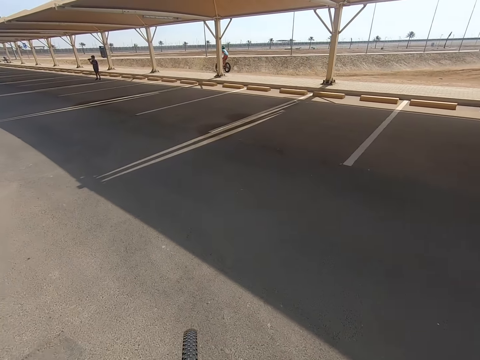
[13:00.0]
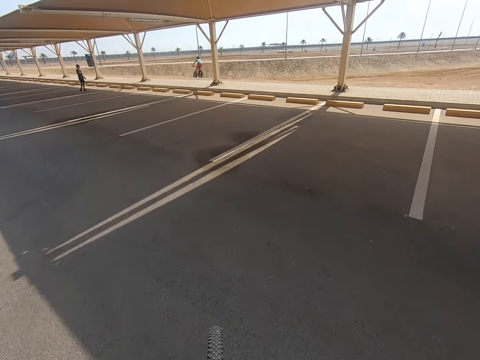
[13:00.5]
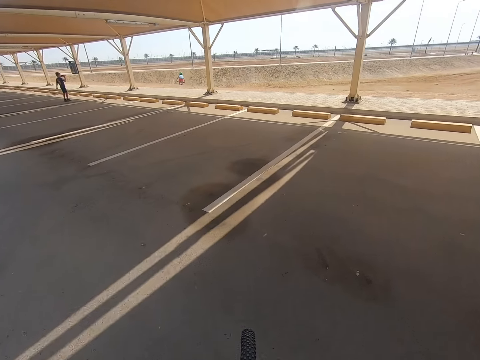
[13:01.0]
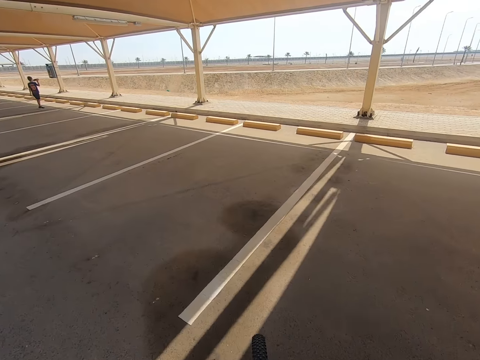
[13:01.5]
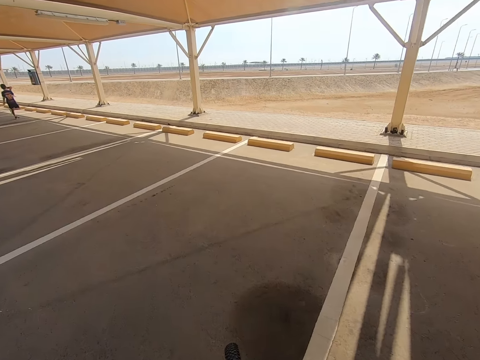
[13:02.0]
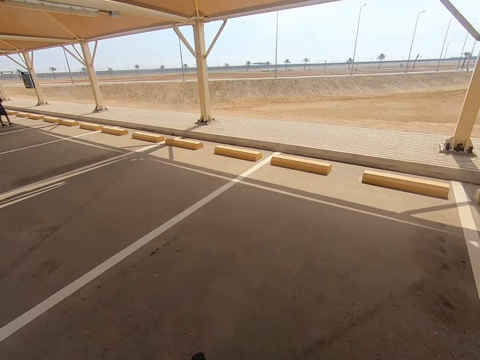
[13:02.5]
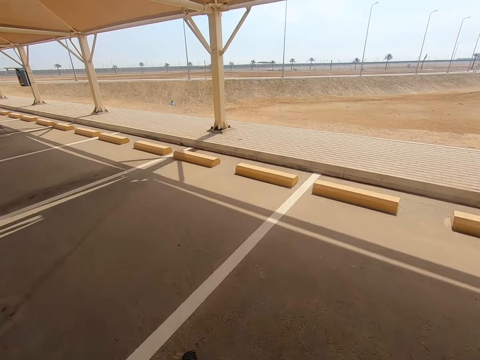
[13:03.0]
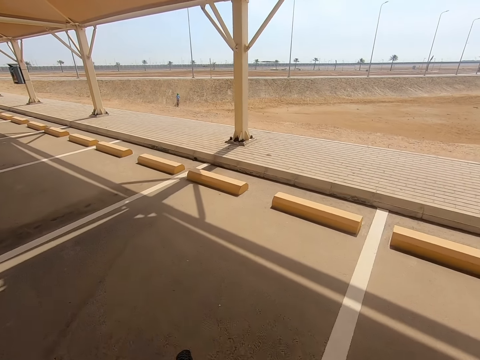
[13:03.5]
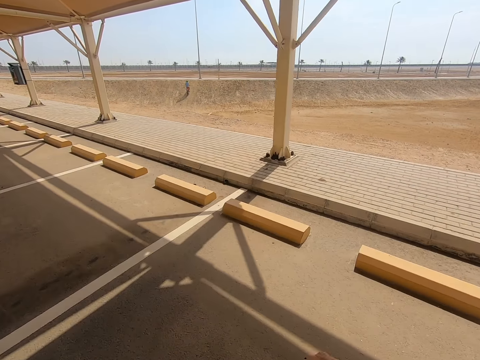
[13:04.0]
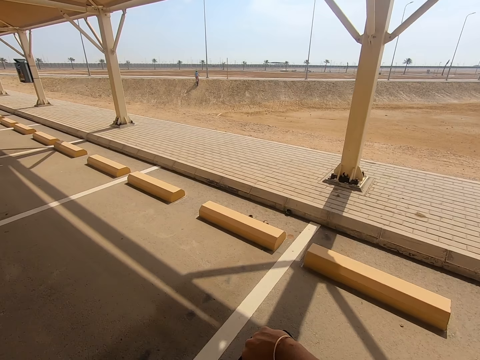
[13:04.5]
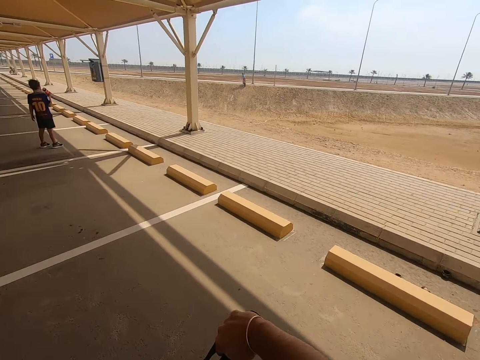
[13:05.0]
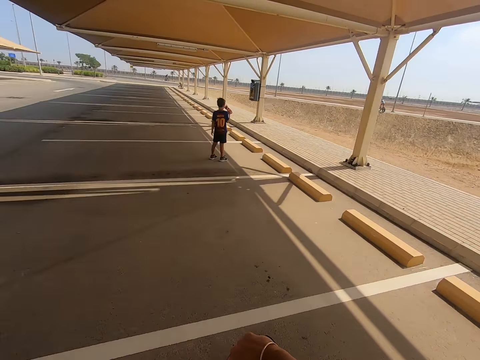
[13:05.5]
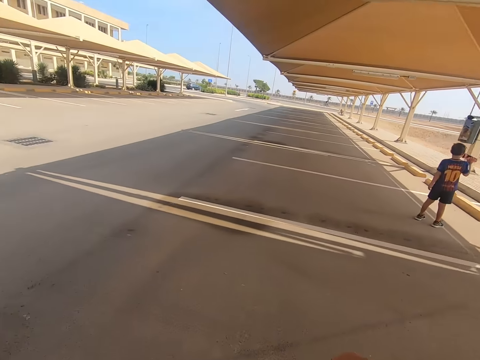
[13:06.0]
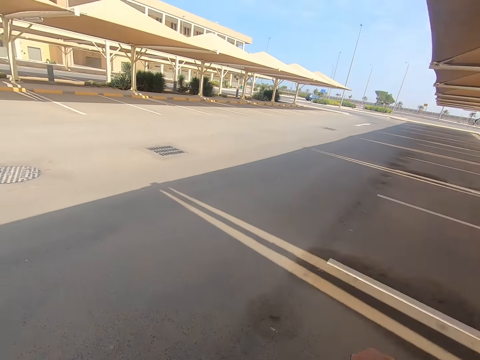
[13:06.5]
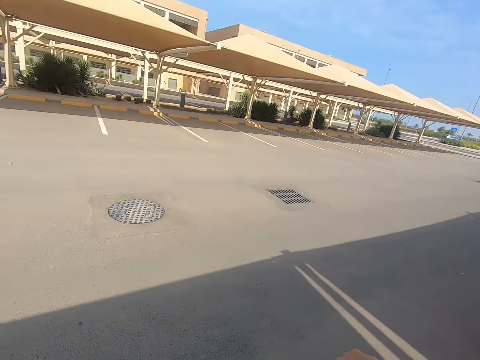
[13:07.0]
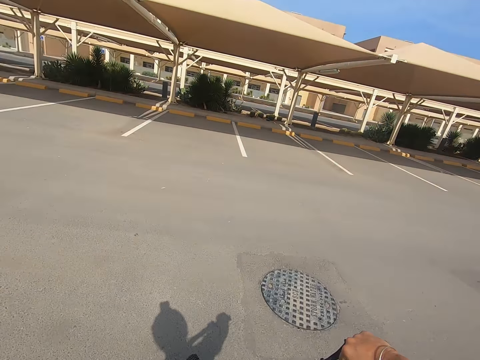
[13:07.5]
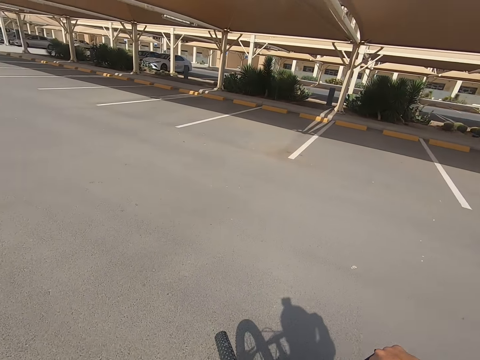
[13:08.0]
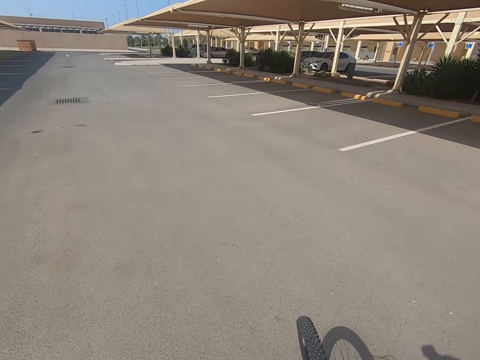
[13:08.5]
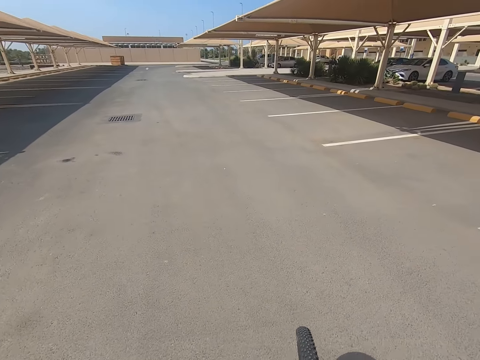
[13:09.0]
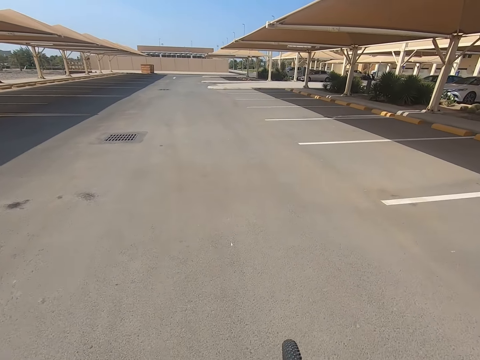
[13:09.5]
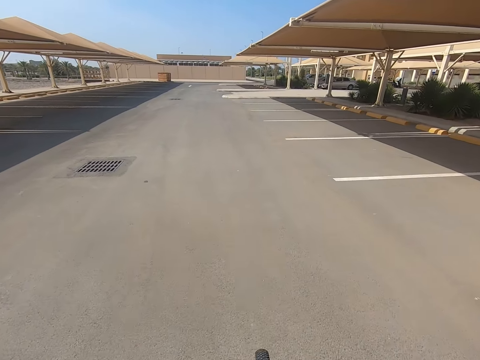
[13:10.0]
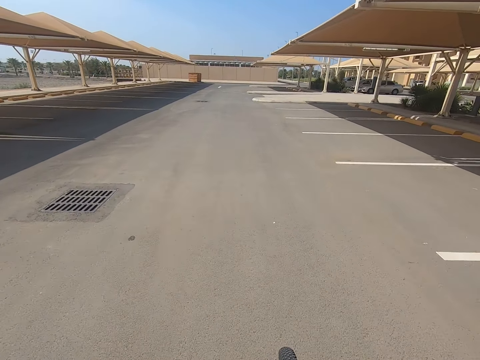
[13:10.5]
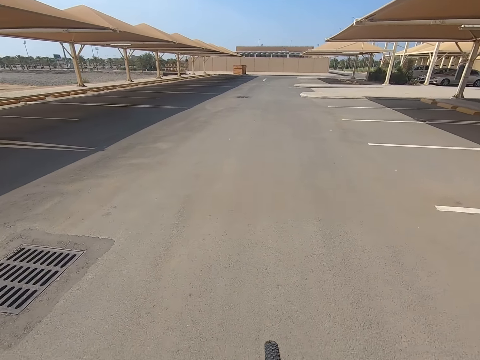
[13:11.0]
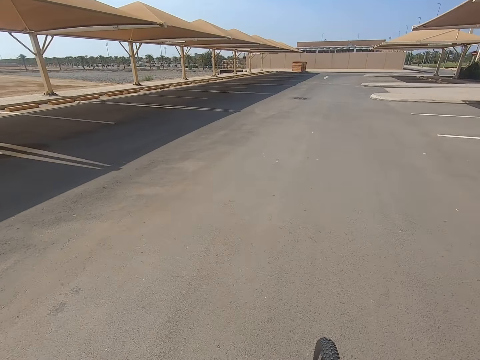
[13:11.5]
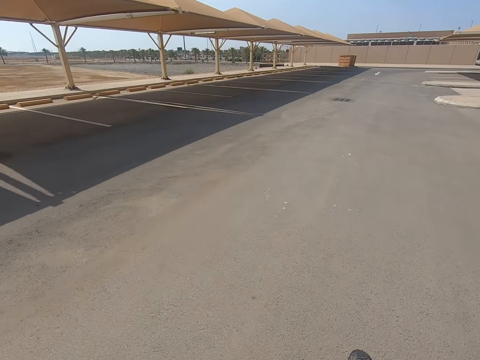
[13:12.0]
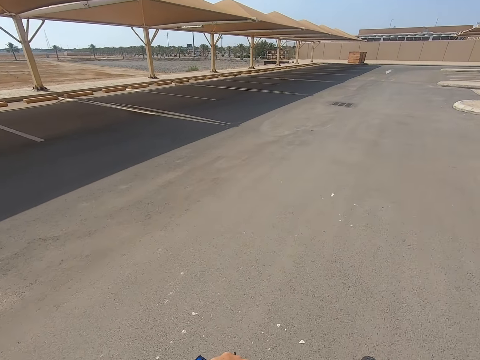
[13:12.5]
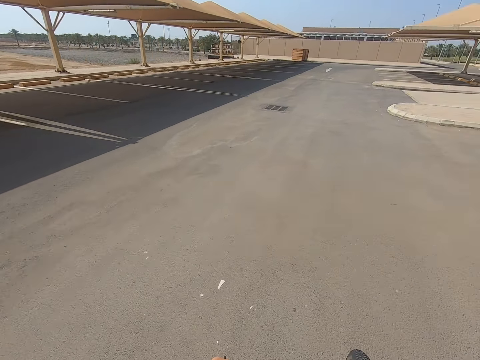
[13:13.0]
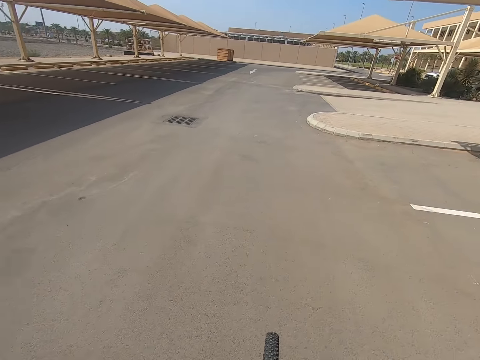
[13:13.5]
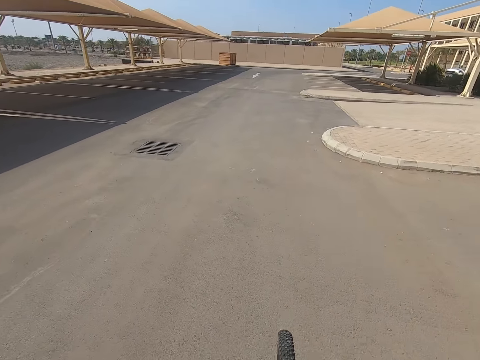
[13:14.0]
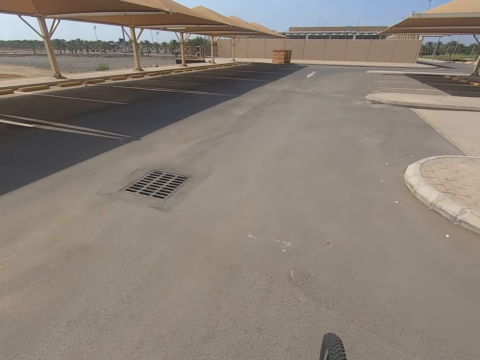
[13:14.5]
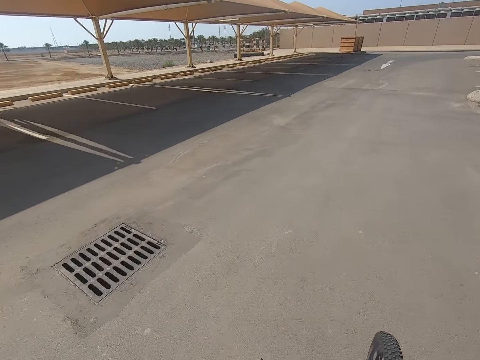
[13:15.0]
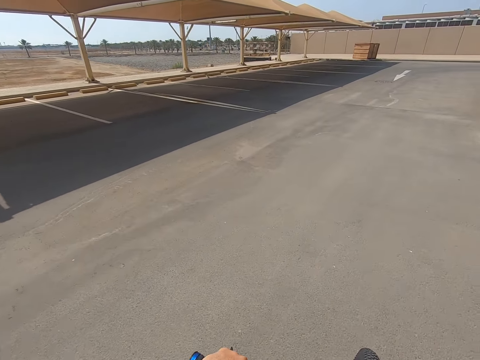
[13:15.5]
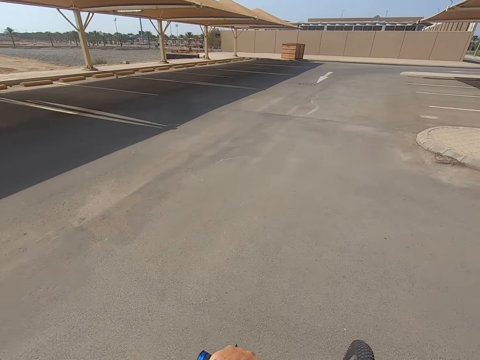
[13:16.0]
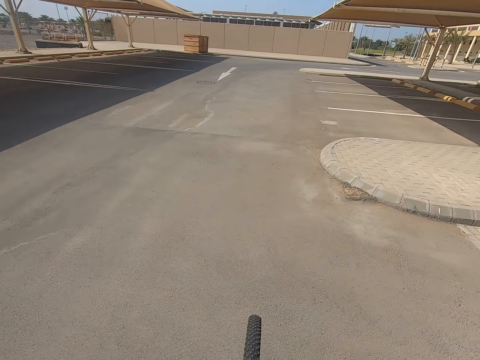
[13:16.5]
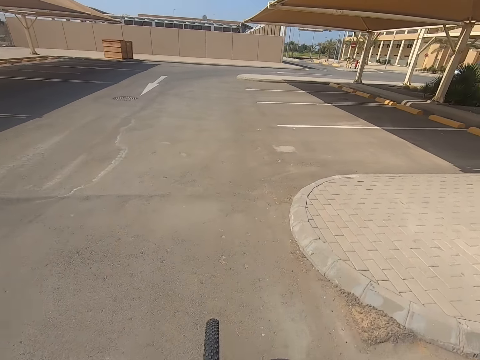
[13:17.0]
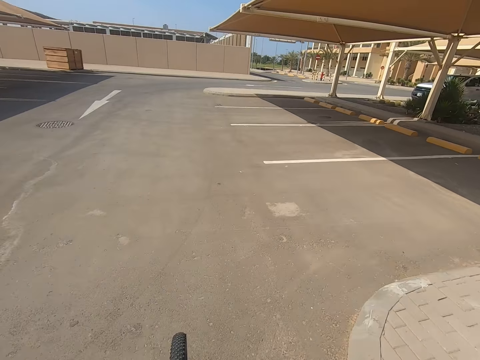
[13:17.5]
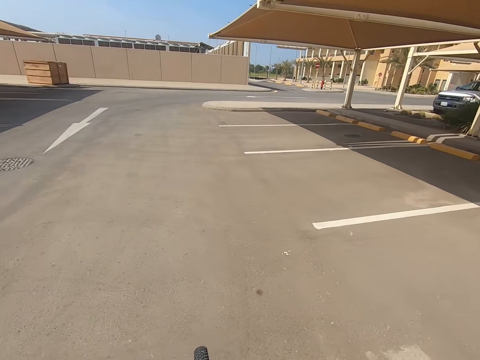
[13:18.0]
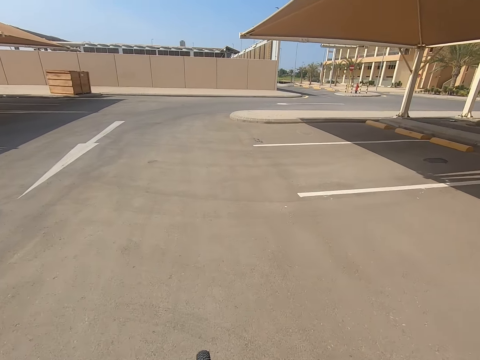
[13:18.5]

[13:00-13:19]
A boy stands. The camera wearer cycles. They cycle repeatedly.

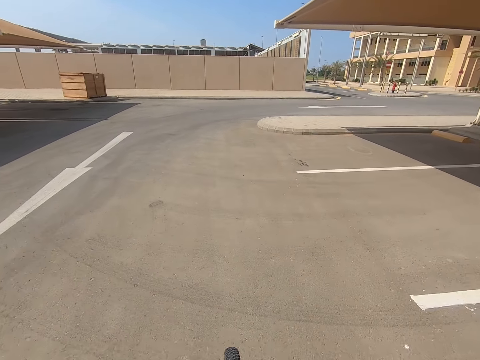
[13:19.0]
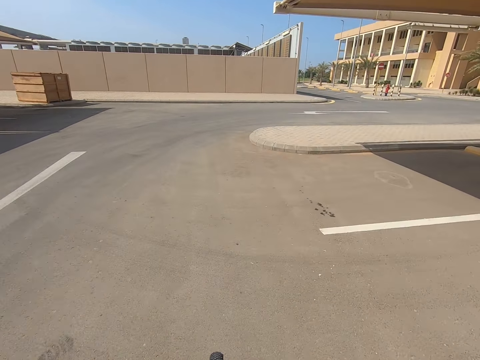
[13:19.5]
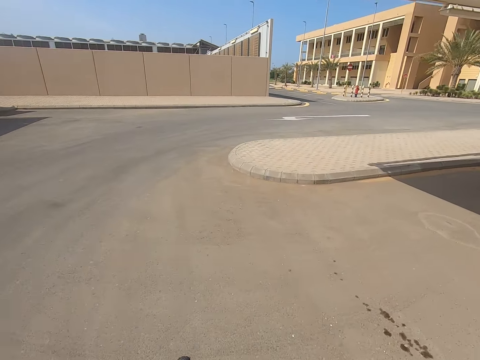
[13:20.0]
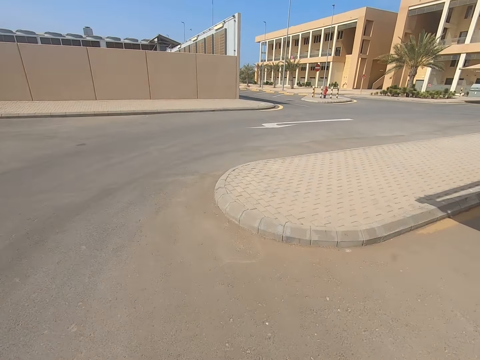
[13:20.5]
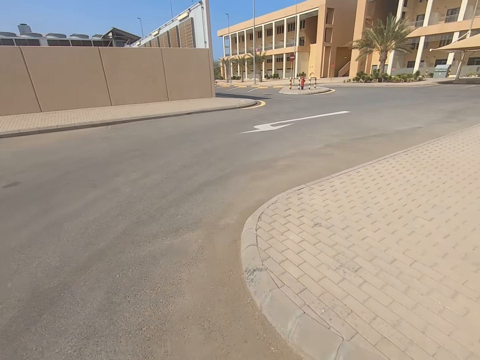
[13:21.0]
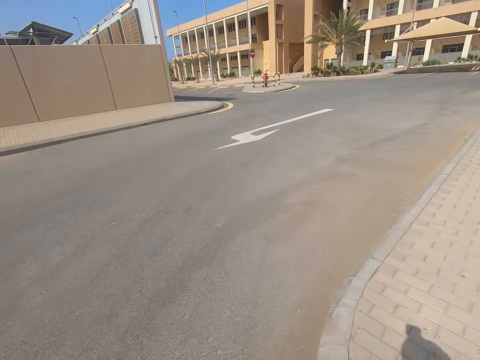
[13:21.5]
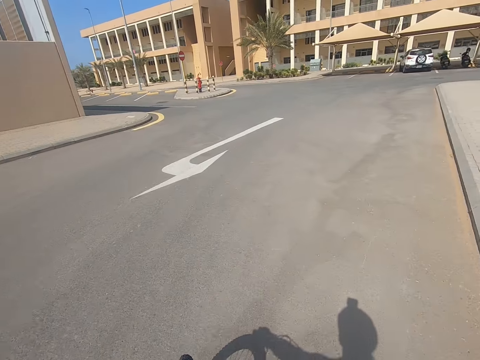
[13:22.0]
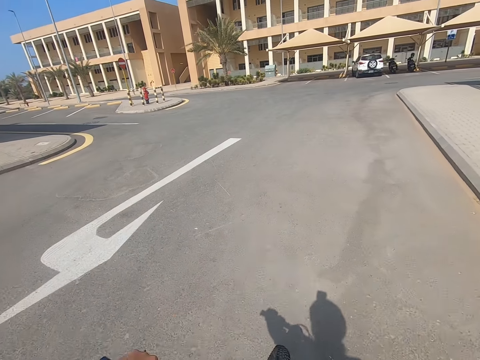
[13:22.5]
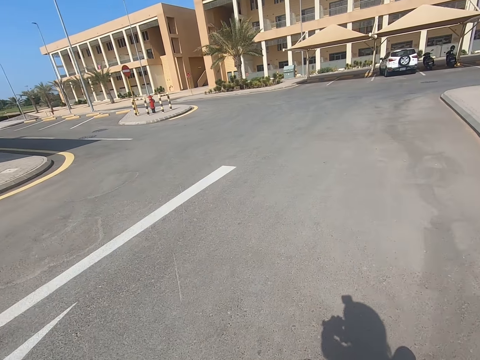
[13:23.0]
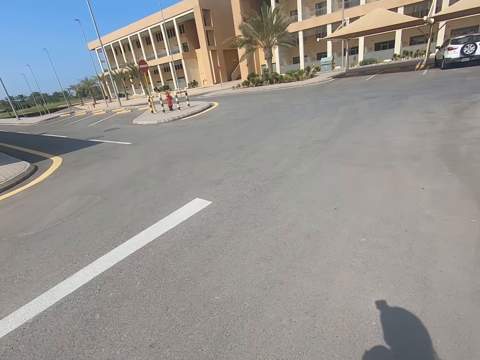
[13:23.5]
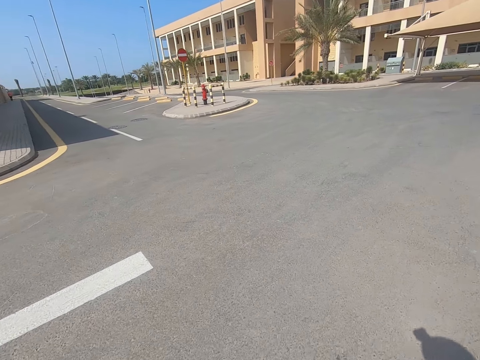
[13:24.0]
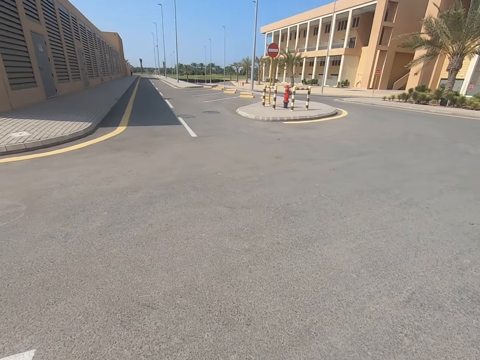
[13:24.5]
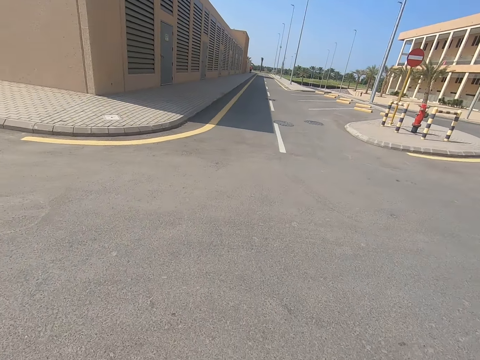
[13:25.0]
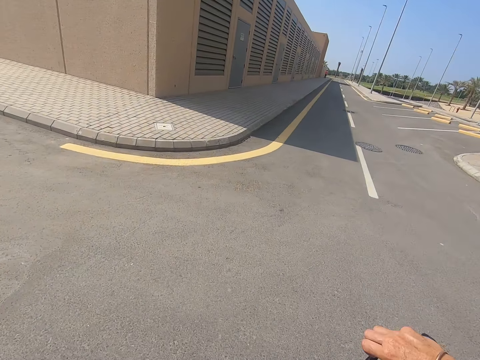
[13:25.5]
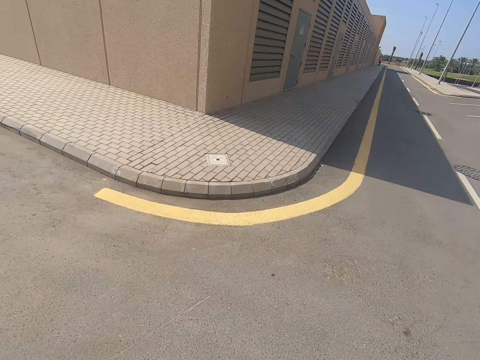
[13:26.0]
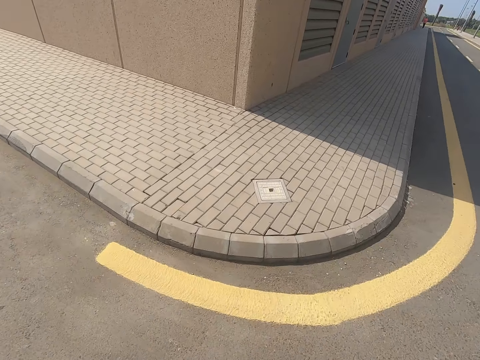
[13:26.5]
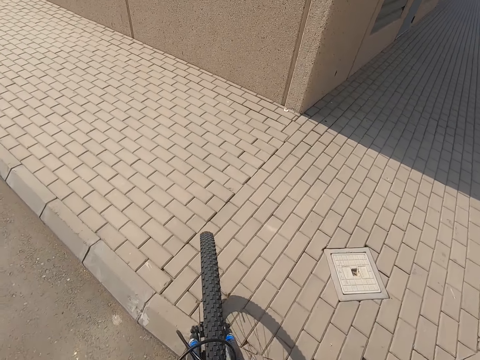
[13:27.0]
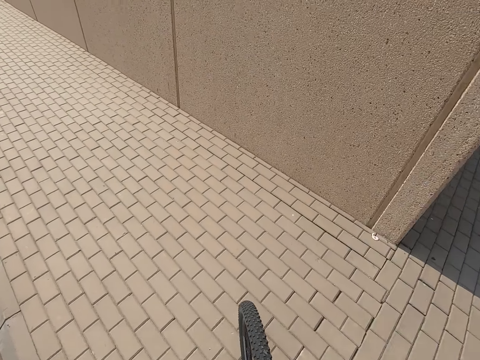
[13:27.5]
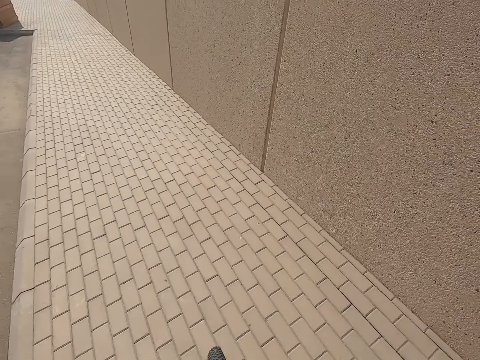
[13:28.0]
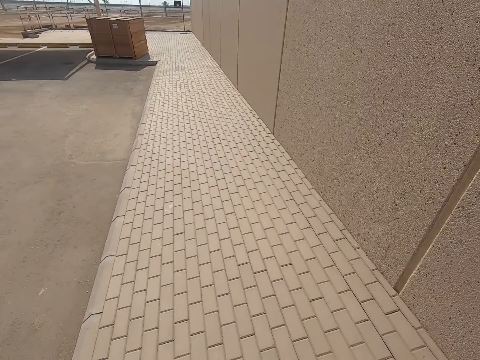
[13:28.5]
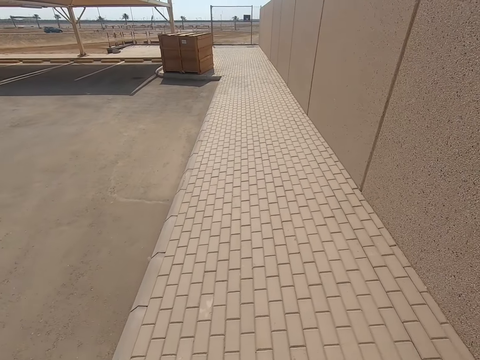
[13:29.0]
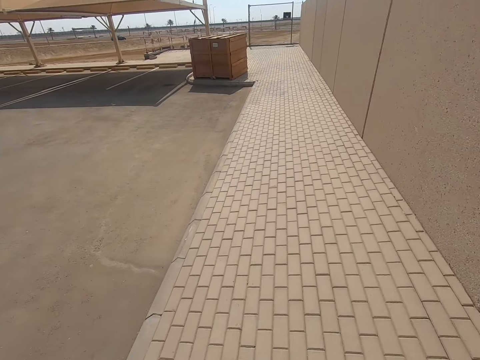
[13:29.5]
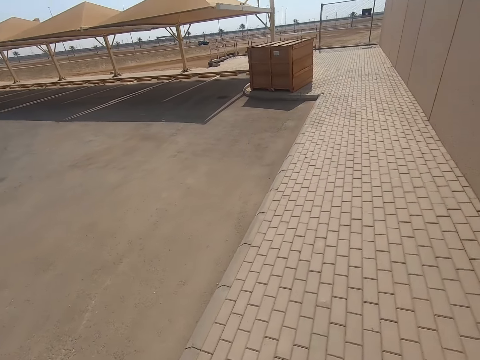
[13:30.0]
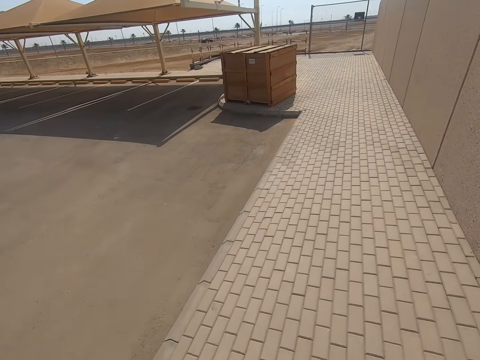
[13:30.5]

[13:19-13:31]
The camera wearer cycles. They cycle again.
